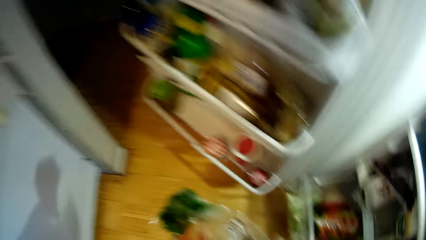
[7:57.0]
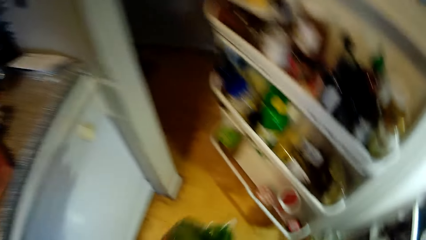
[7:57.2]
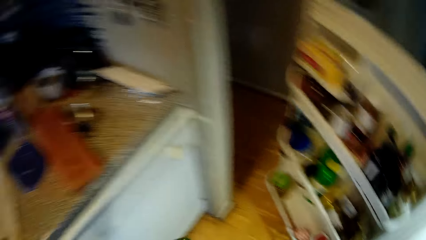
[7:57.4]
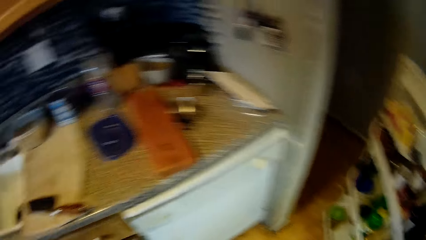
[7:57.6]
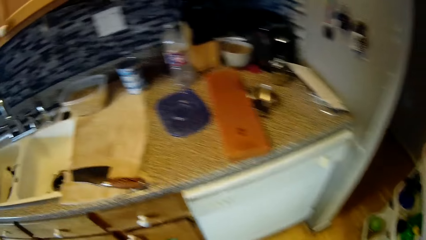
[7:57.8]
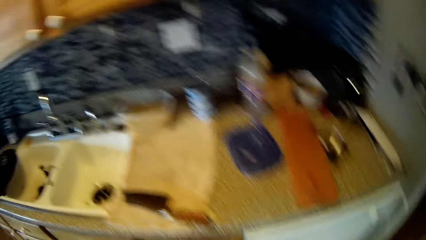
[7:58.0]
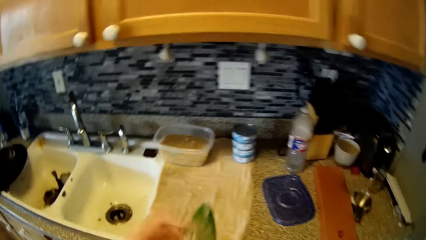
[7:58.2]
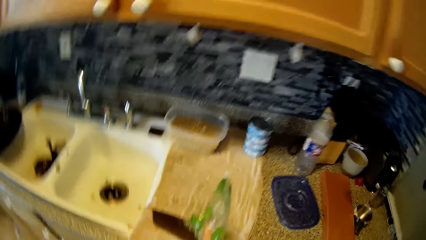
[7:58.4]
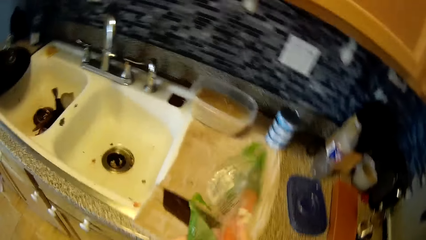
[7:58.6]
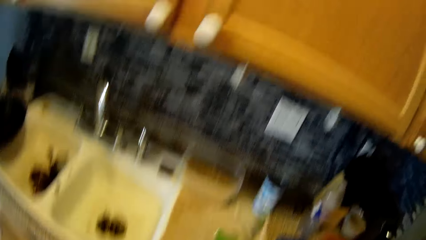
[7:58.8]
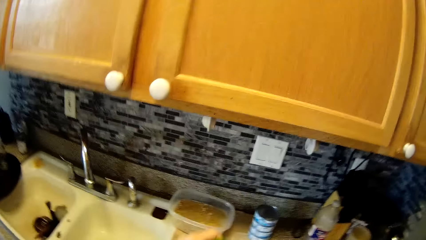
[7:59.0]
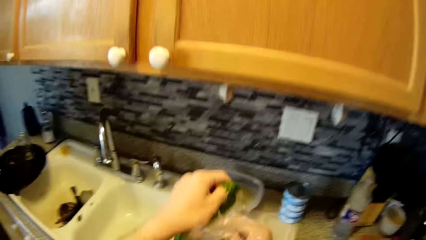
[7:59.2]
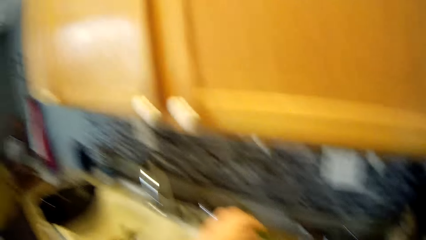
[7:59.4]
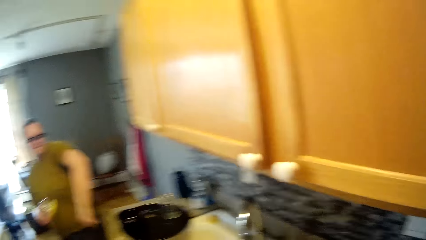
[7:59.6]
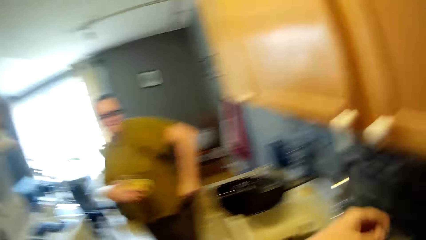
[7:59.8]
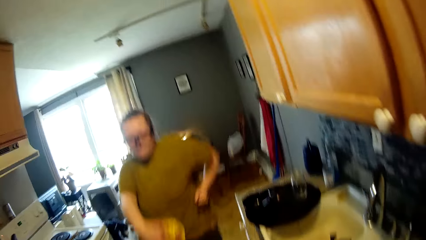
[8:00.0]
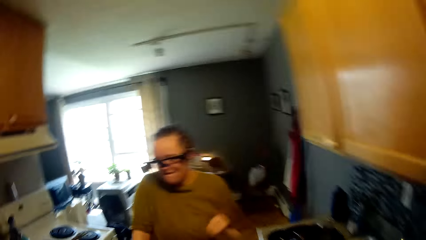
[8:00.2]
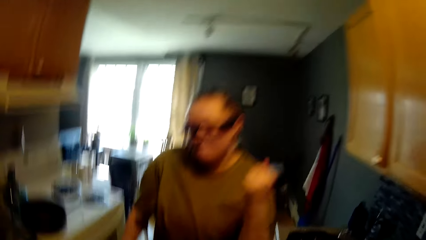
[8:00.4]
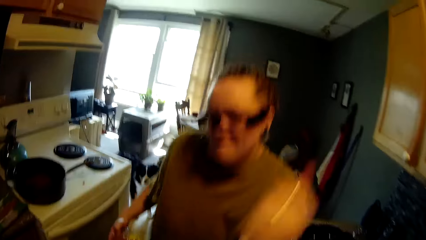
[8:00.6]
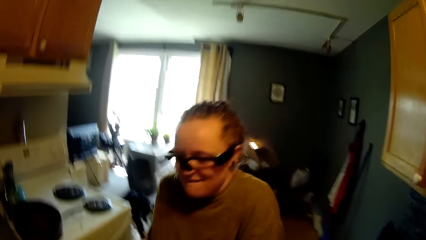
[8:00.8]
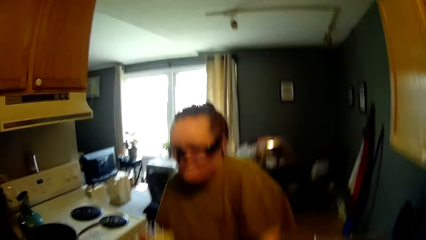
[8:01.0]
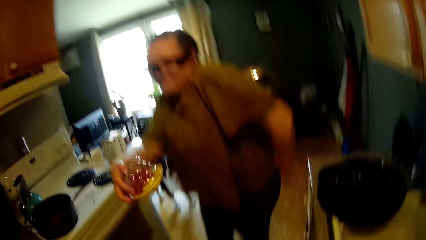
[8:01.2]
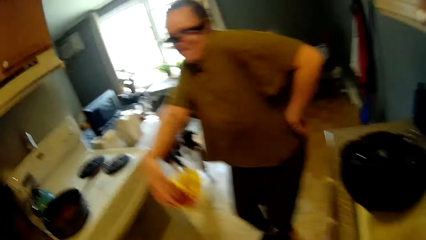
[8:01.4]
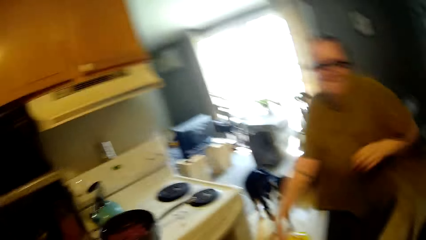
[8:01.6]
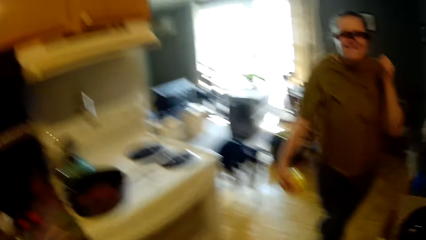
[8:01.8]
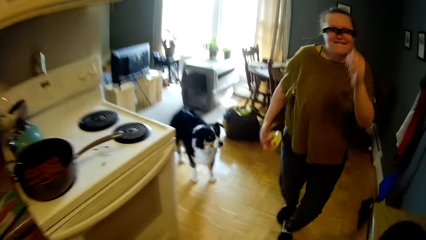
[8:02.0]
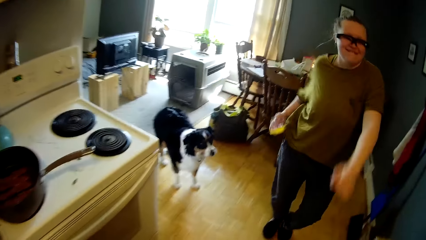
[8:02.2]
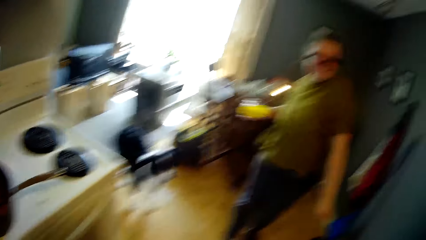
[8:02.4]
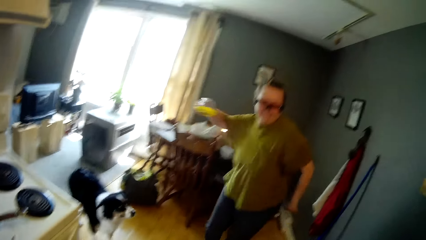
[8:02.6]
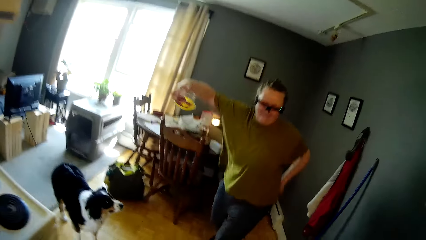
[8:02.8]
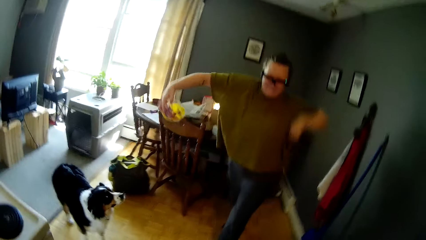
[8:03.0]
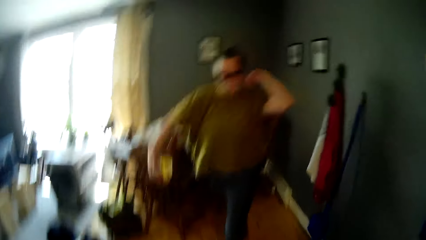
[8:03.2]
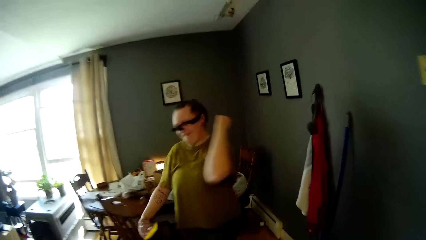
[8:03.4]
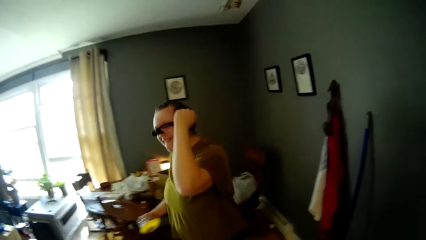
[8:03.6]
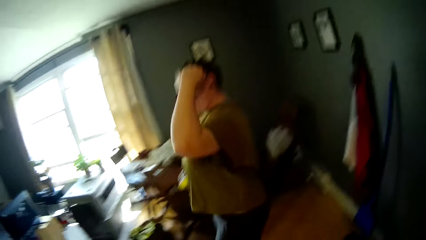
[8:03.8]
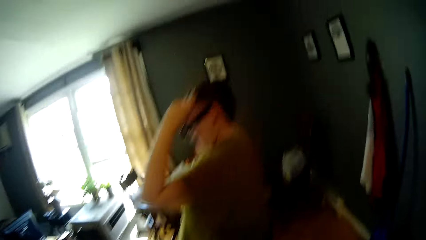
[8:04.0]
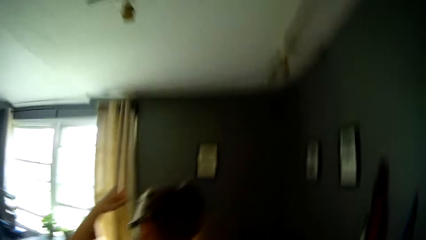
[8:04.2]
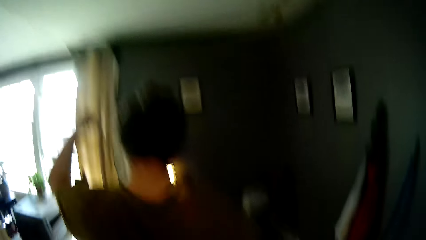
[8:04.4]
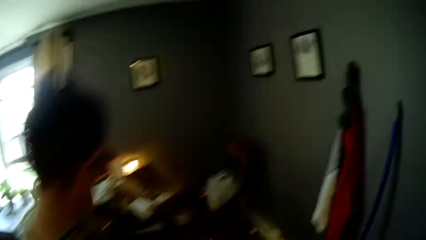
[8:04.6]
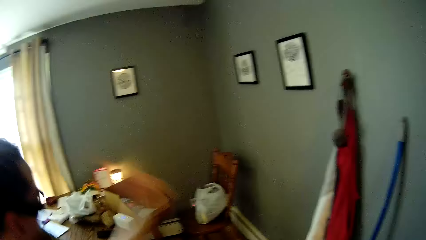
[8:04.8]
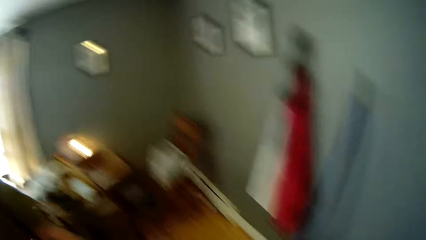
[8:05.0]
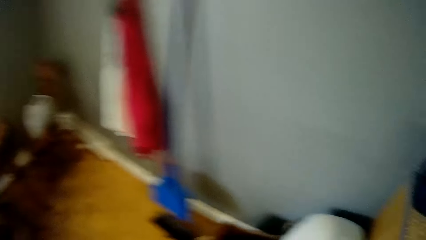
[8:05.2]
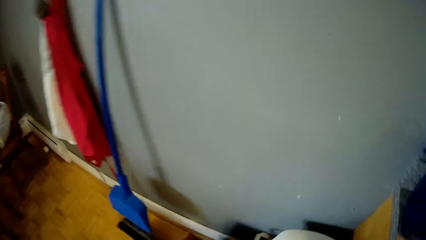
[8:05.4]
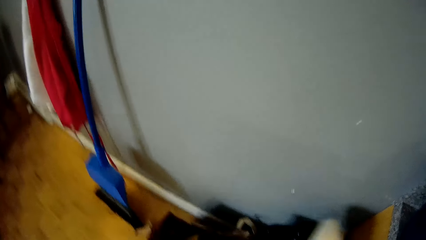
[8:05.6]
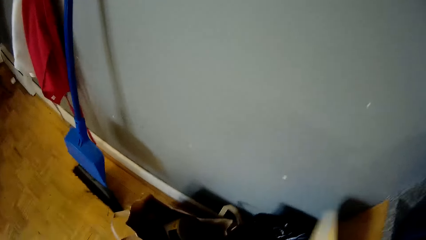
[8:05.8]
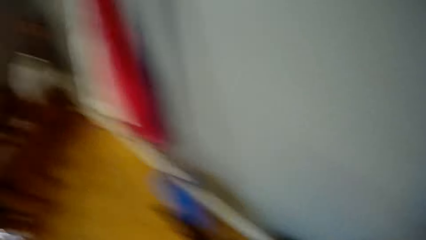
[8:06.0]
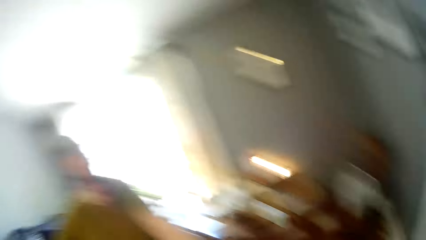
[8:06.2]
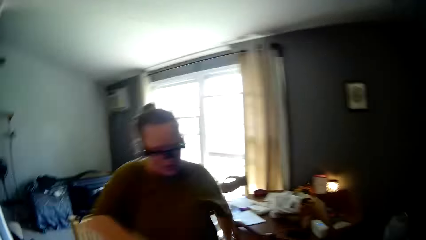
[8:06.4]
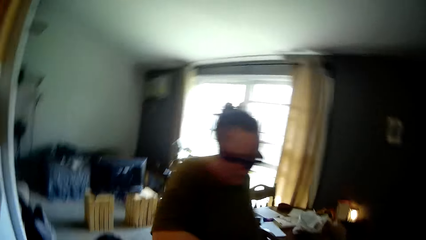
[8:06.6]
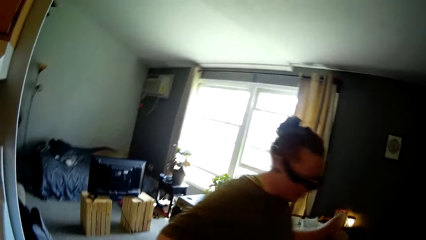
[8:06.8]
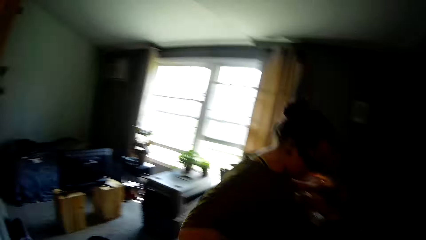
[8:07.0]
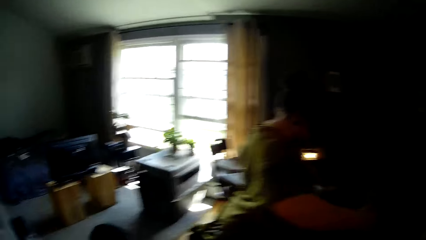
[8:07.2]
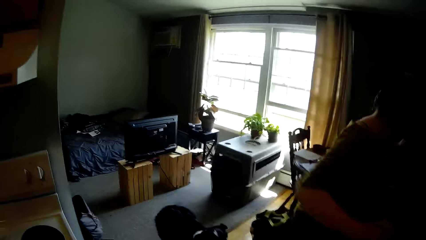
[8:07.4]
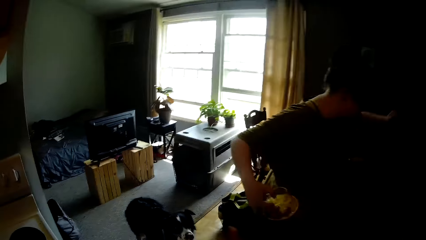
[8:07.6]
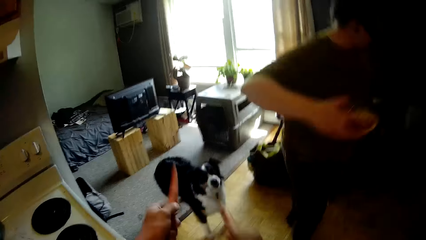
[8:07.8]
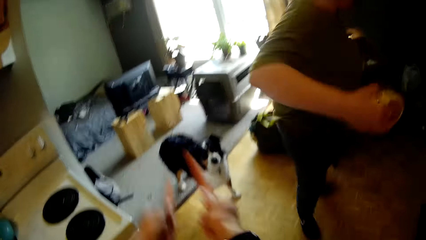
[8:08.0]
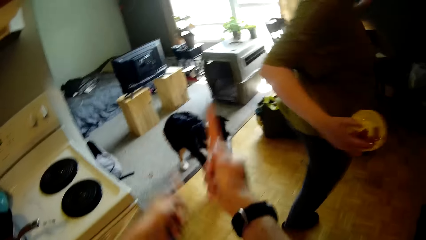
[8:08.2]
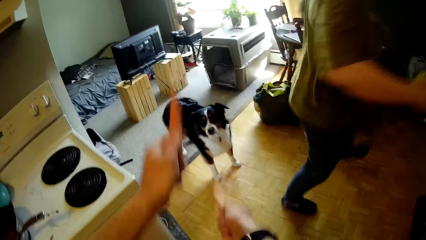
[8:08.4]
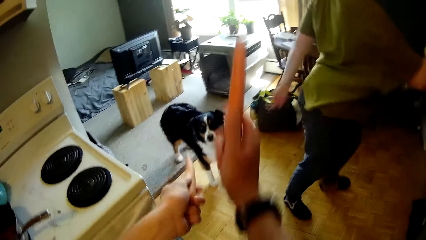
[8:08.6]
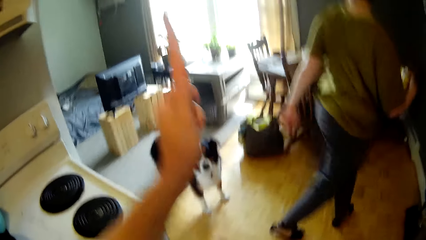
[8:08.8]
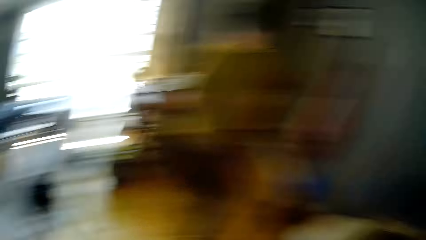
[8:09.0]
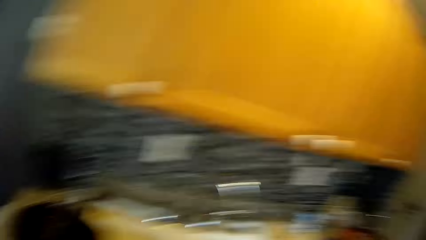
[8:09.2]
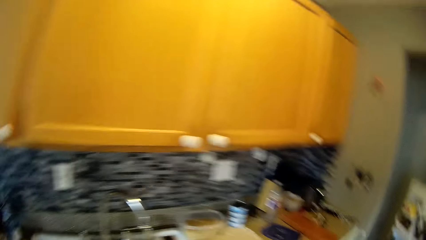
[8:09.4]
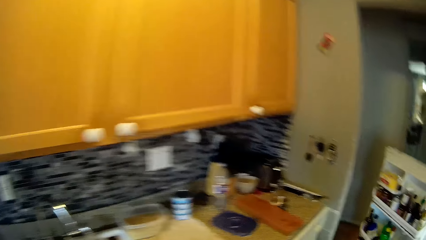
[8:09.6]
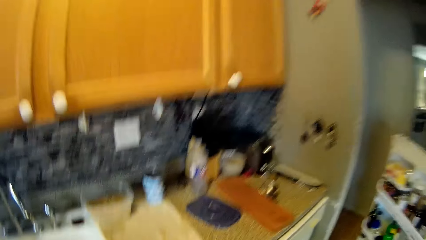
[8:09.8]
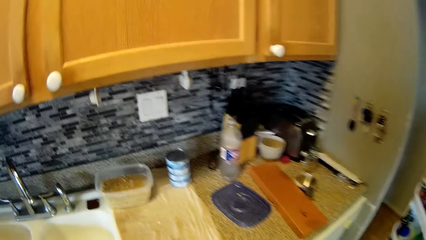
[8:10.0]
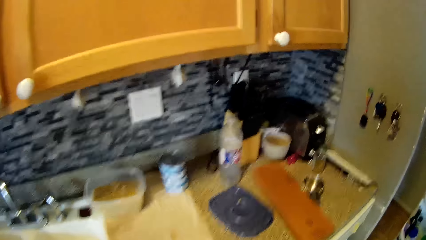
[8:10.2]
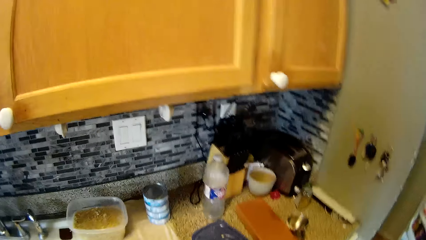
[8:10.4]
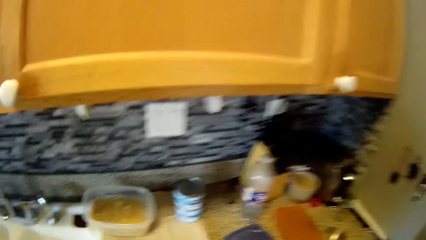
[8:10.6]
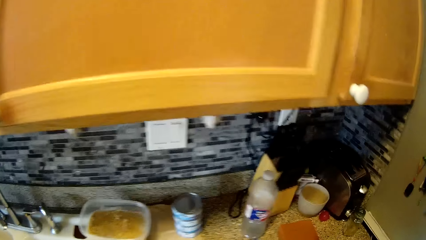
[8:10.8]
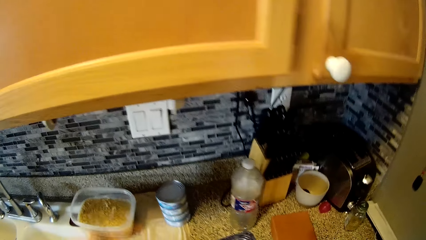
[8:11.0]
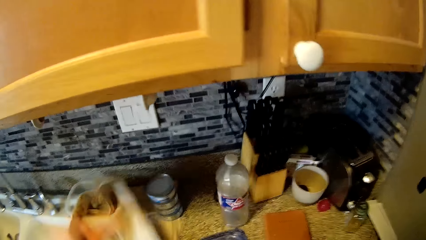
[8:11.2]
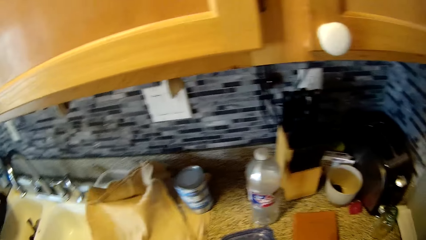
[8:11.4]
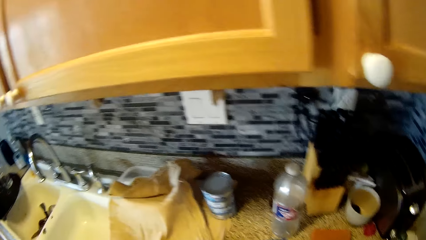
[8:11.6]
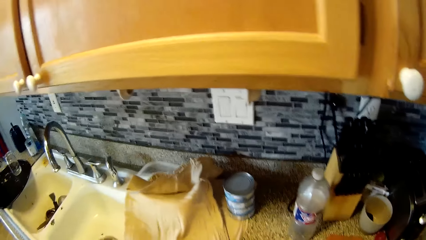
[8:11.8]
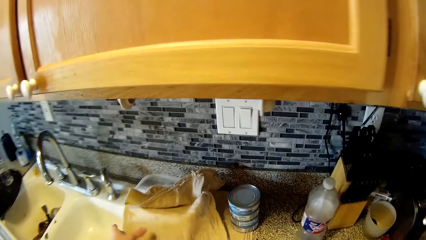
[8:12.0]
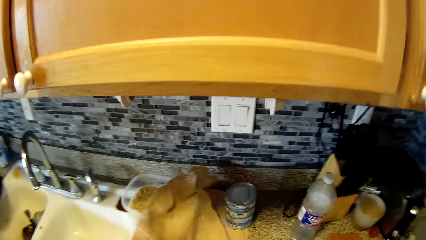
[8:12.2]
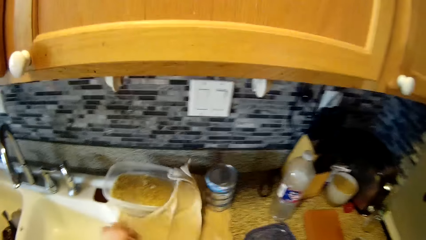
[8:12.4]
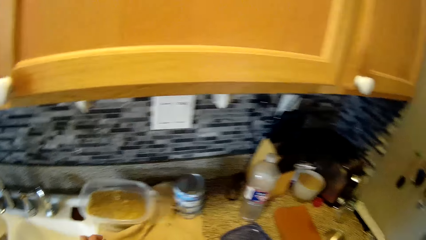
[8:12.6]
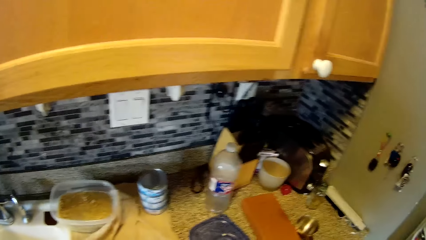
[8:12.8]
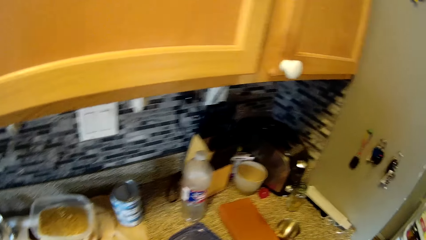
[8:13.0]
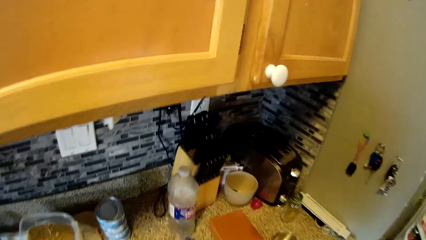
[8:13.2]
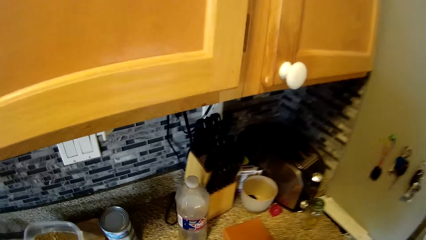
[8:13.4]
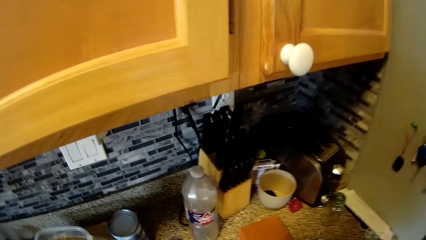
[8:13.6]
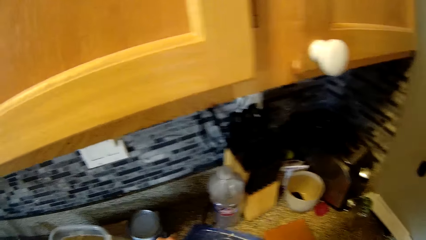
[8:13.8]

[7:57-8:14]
The camera wearer opens the nylon or sachet of carrots with both hands. He drops the sachet. The woman dances. The camera wearer looks around. The woman dances. The camera wearer shakes the carrots in both hands. He dances. He looks around. He throws a napkin or piece of cloth on a bowl filled with cereal with his right hand. He adjusts the napkin on the slab with his left hand. He folds the piece of cloth. He moves a plastic lid on the slab with his left hand.
